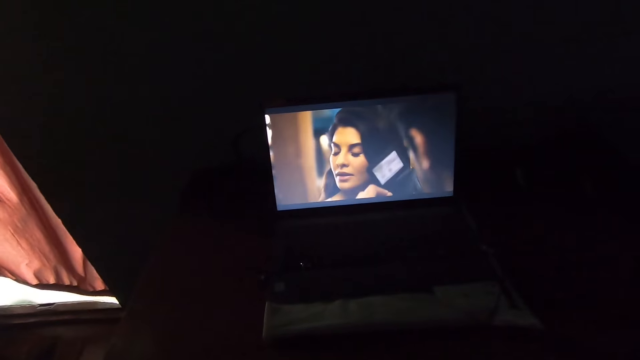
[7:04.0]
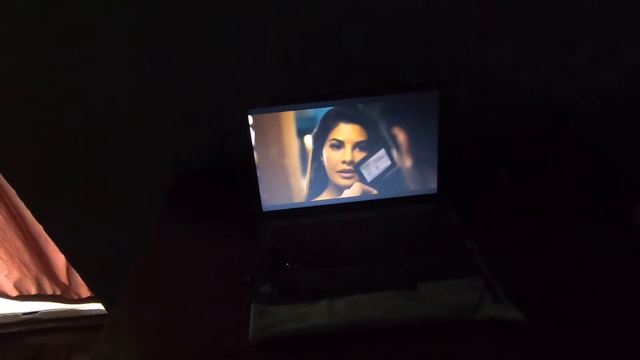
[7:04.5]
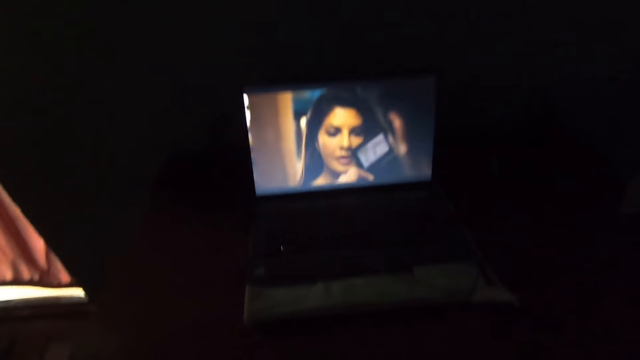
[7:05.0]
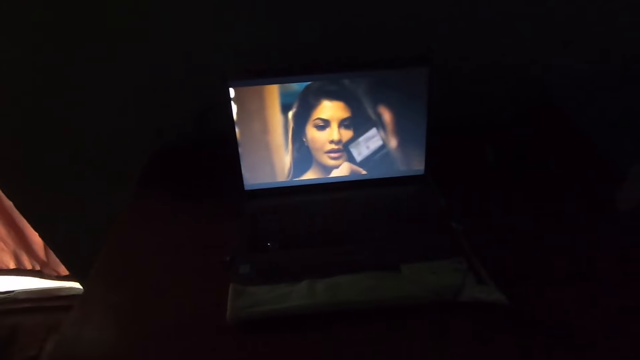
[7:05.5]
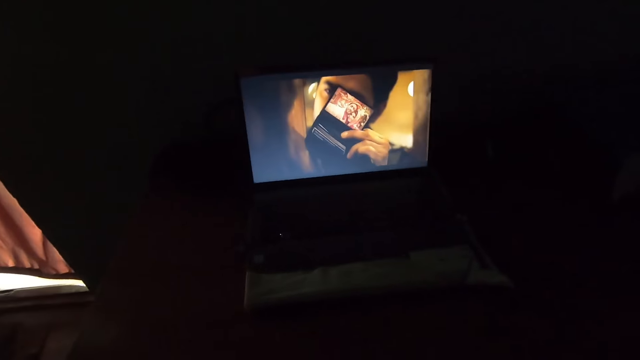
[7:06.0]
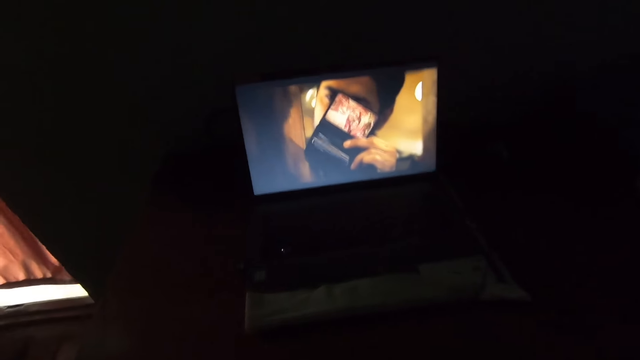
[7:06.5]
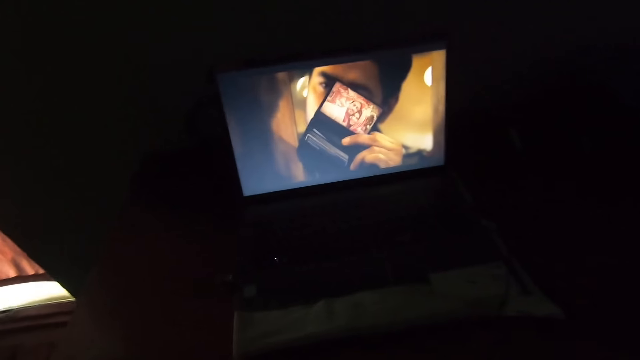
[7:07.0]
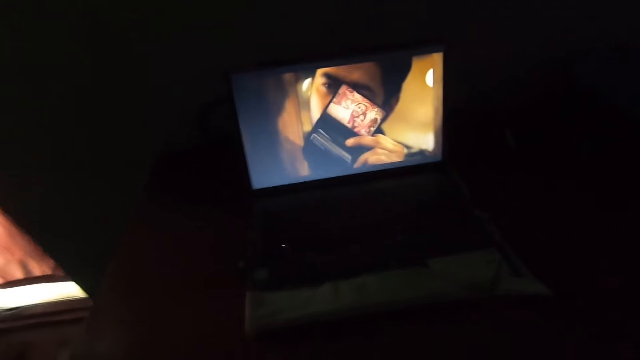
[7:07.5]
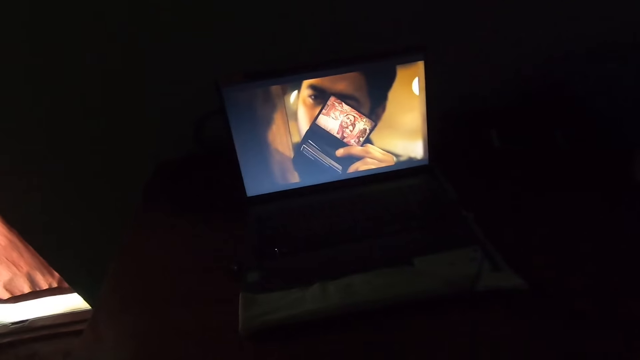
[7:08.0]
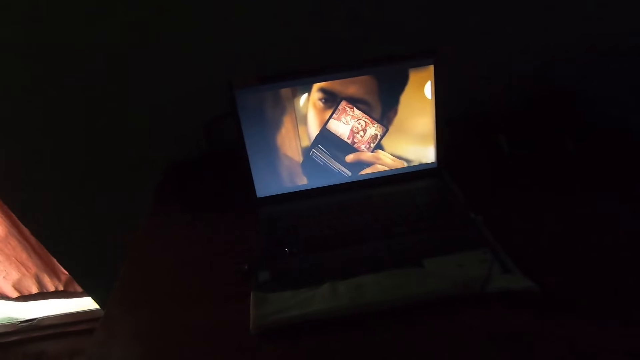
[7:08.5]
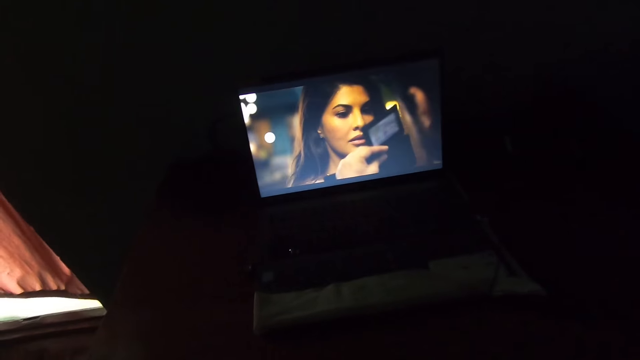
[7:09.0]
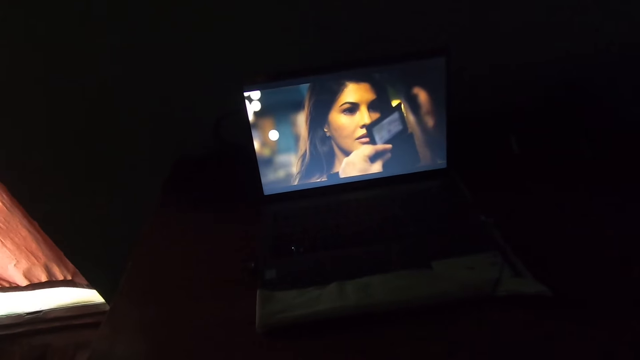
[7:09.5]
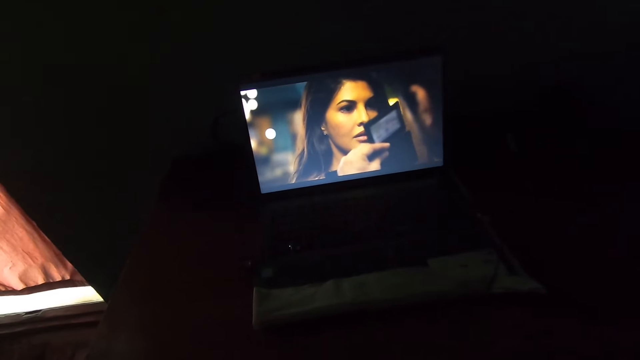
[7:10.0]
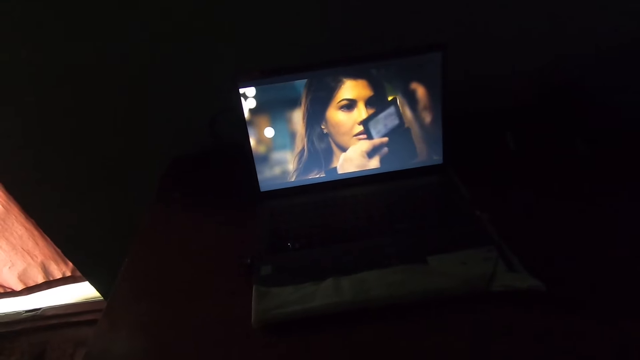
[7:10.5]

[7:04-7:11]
The camera wearer continues watching the television in the living room.

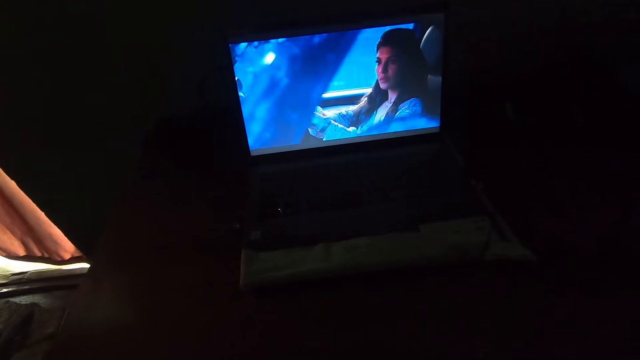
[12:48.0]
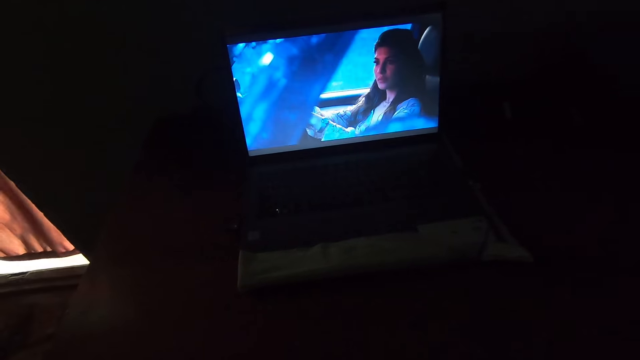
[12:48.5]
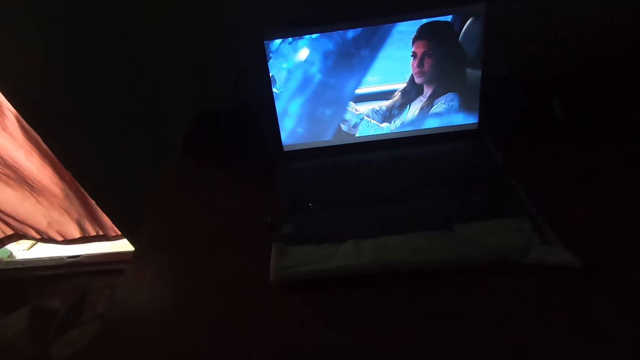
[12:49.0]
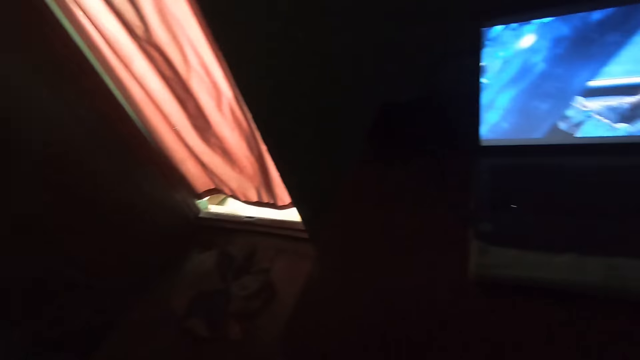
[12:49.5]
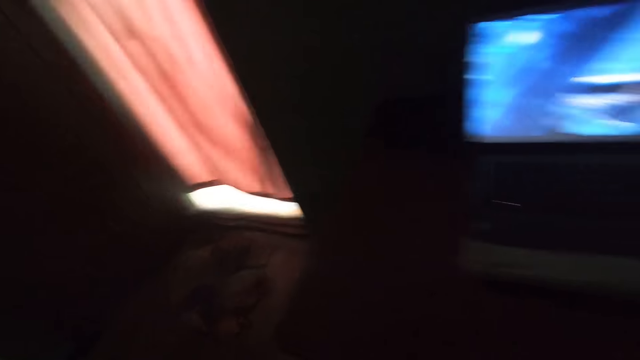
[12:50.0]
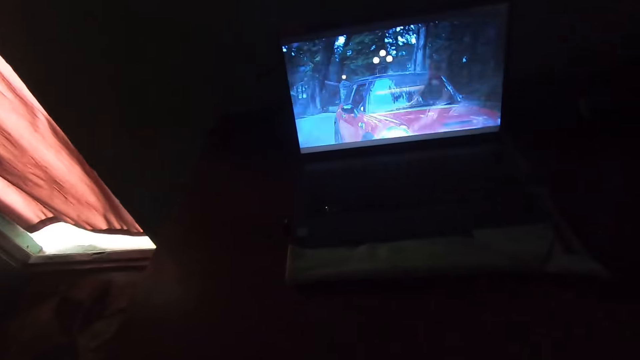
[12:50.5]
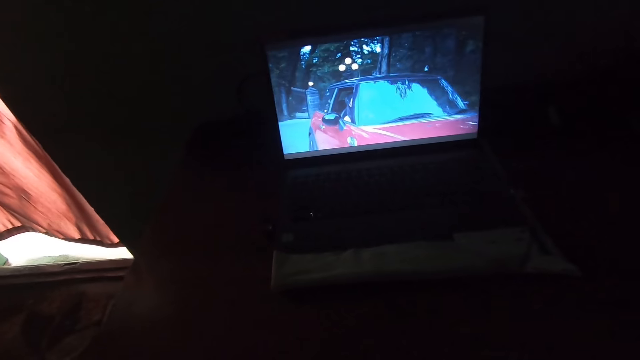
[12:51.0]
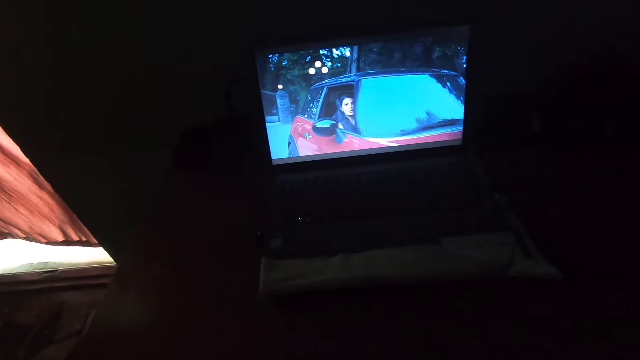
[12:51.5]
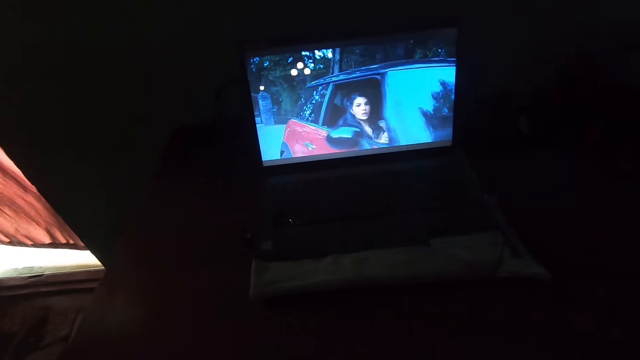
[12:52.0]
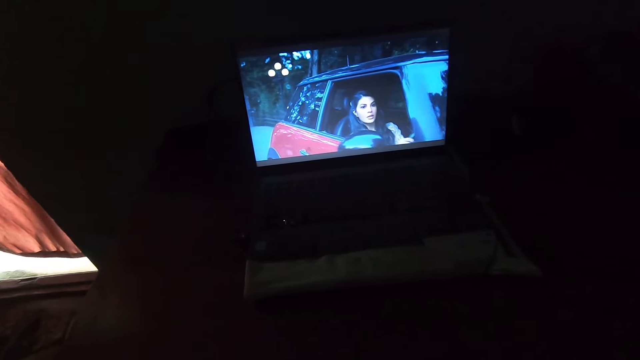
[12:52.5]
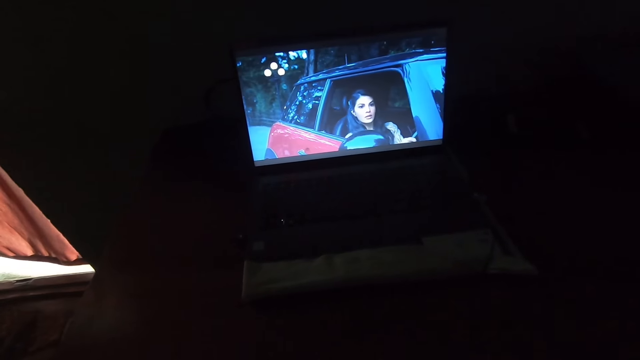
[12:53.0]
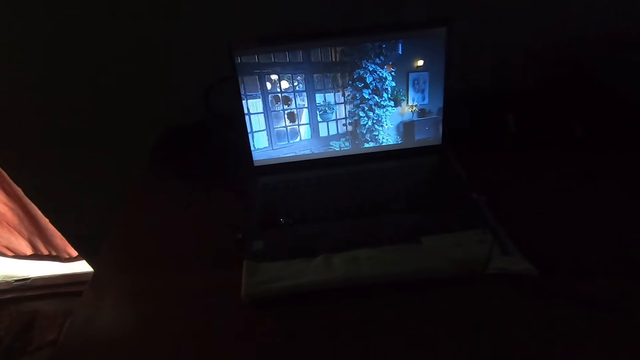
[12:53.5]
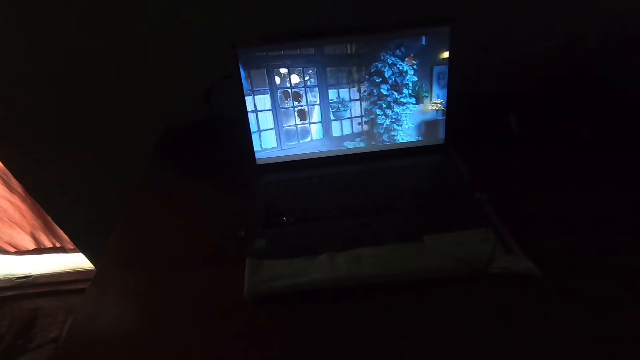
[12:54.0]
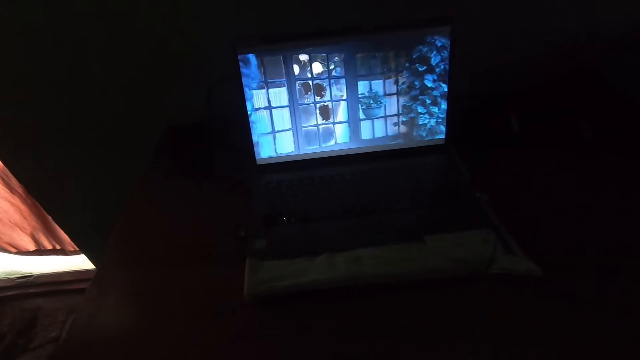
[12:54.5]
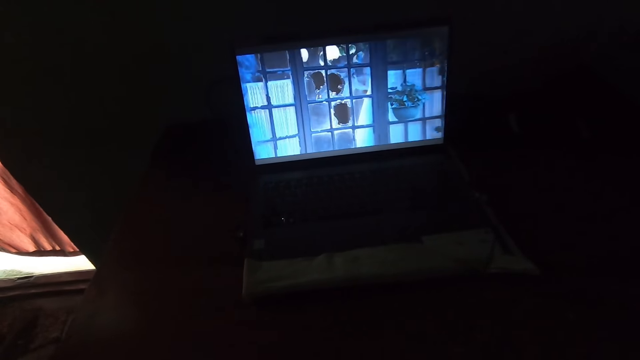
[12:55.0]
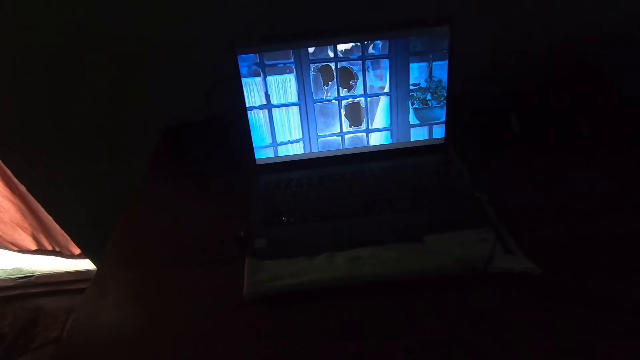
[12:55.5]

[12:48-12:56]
The camera wearer looks around the house. They watch a movie on a television.

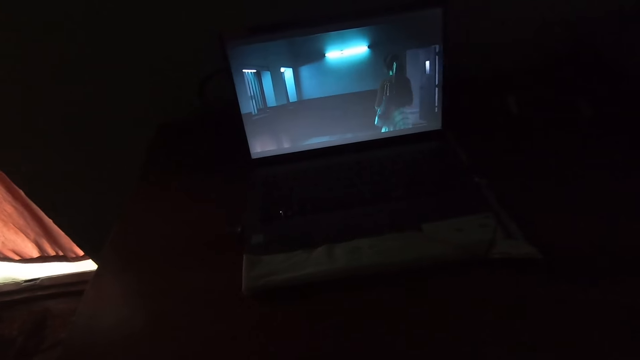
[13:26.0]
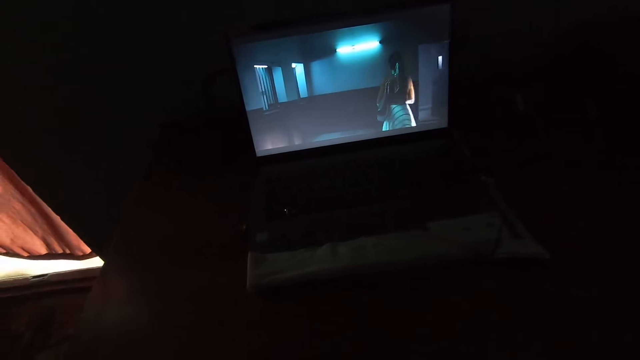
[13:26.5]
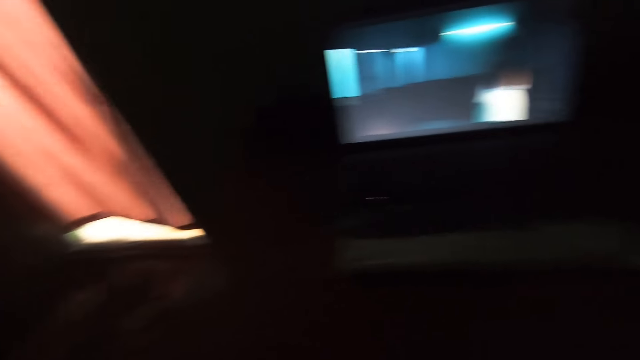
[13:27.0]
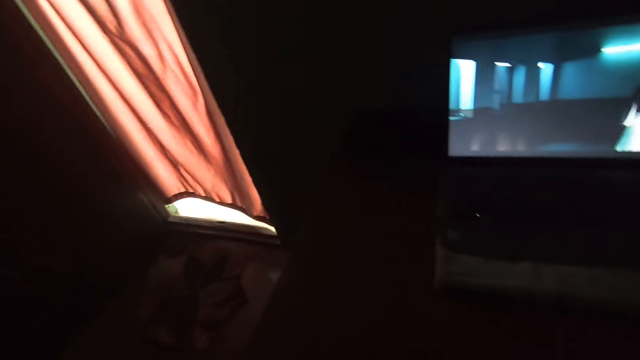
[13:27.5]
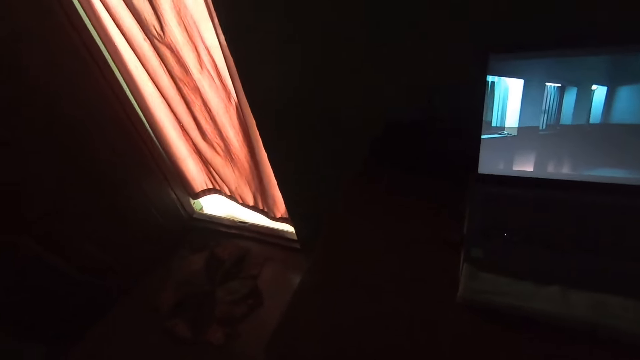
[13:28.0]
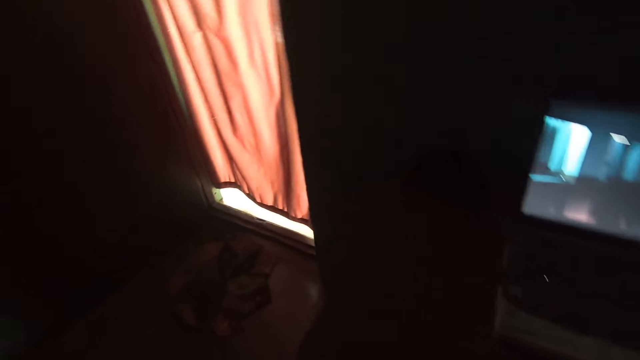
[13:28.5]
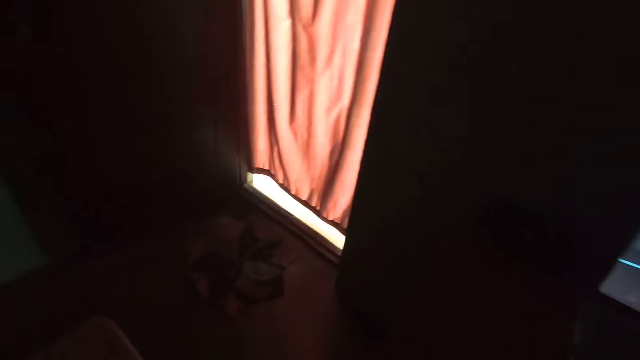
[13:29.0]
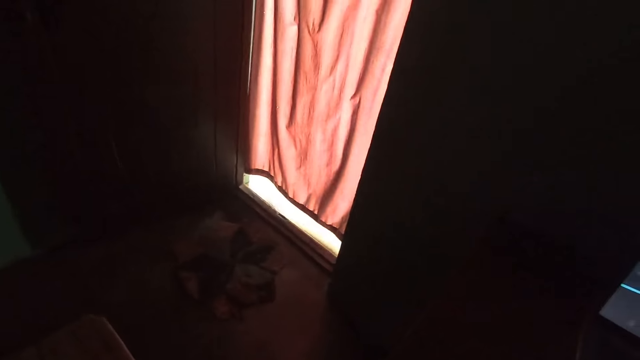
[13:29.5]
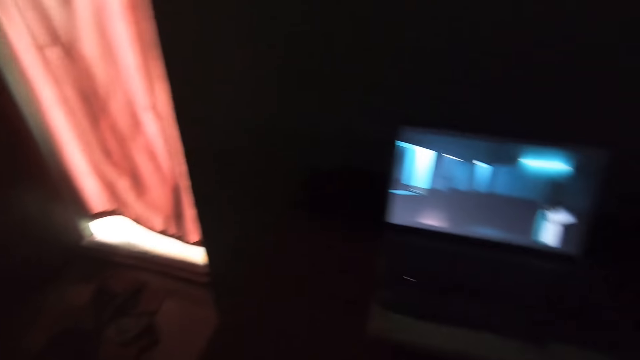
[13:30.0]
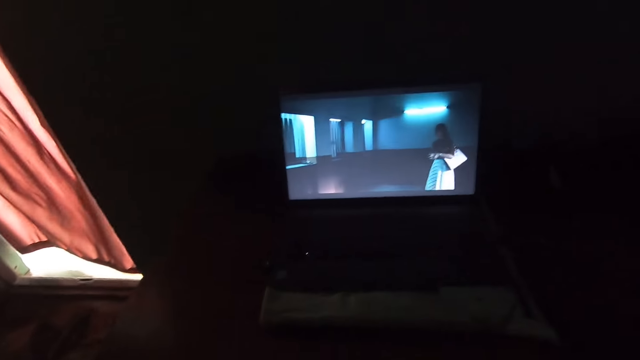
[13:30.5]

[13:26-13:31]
The camera wearer looks around the house. He turns to his left side.
